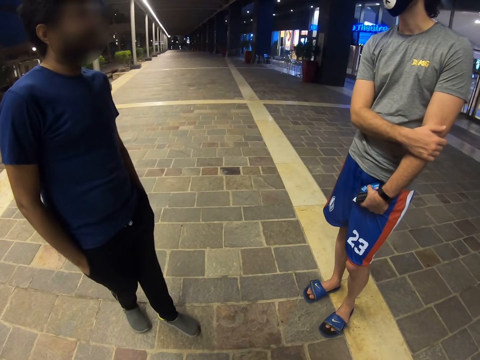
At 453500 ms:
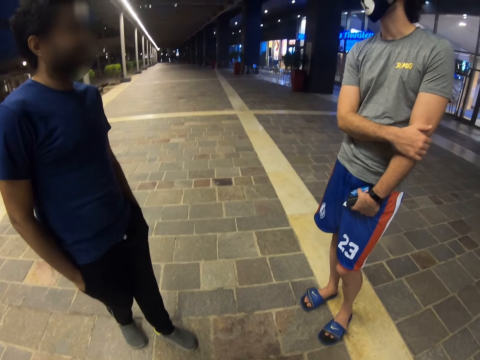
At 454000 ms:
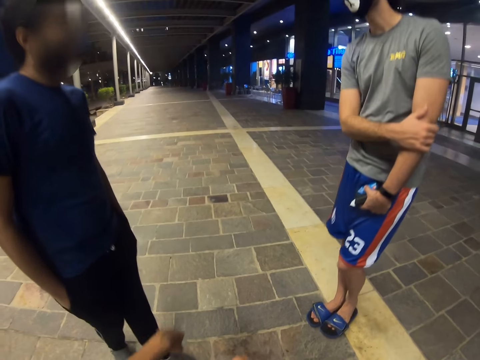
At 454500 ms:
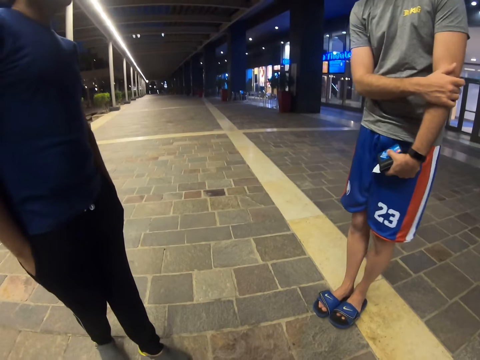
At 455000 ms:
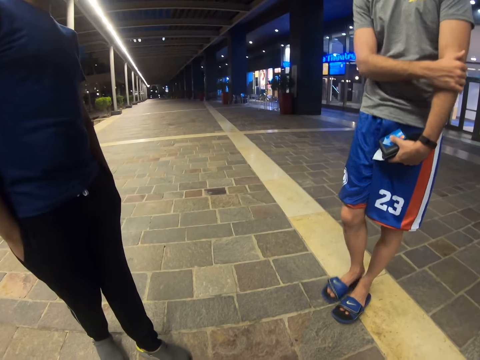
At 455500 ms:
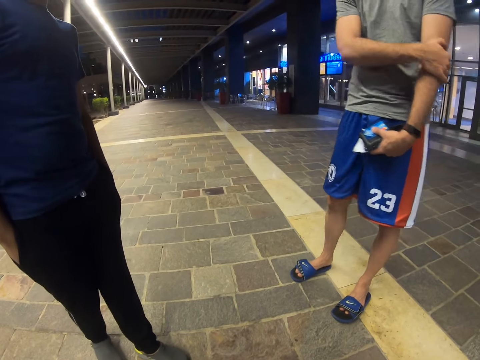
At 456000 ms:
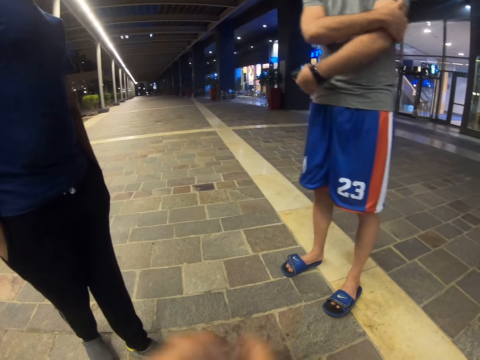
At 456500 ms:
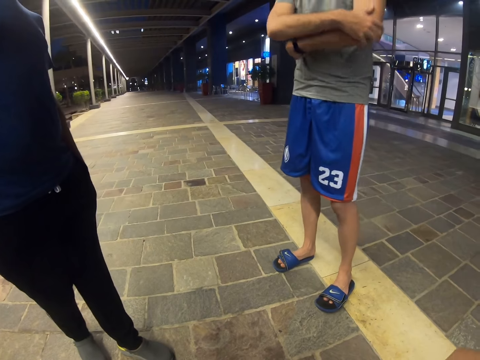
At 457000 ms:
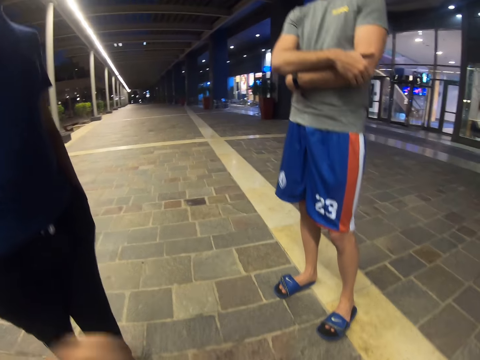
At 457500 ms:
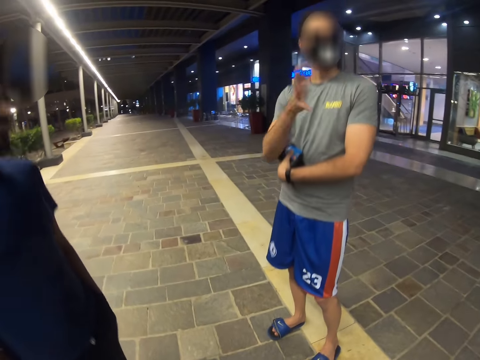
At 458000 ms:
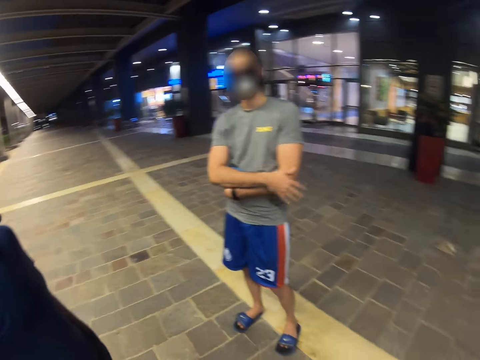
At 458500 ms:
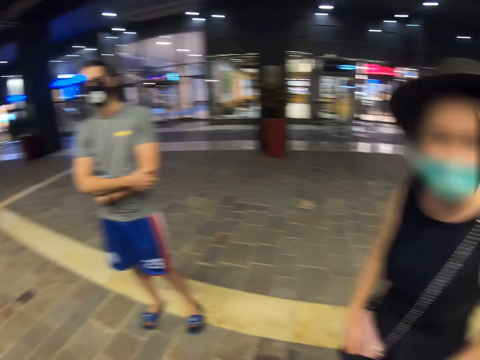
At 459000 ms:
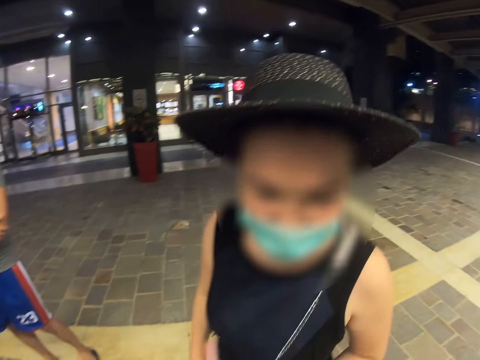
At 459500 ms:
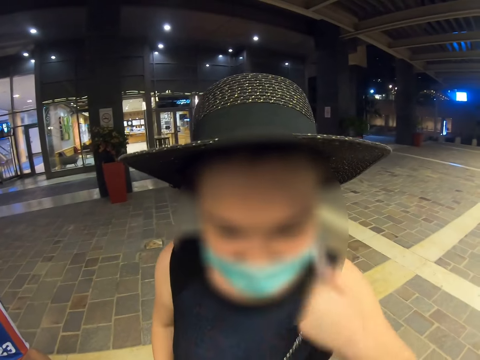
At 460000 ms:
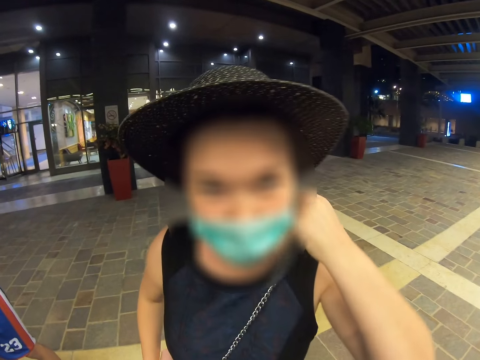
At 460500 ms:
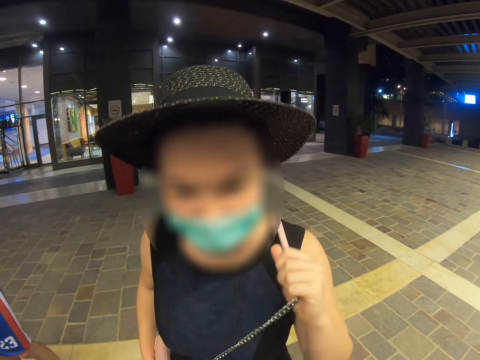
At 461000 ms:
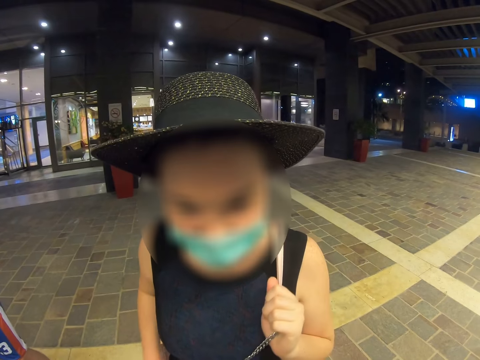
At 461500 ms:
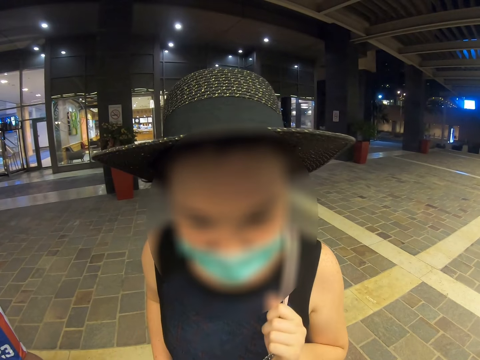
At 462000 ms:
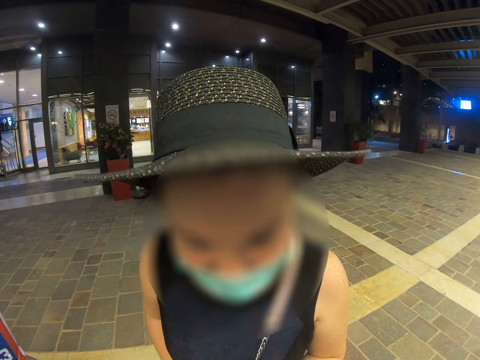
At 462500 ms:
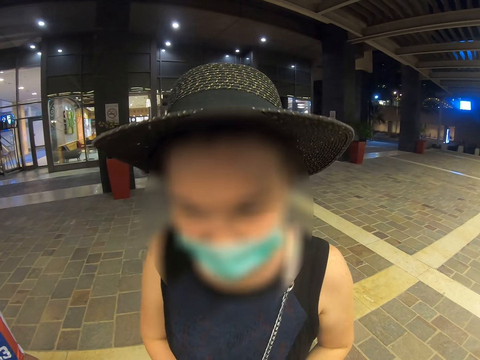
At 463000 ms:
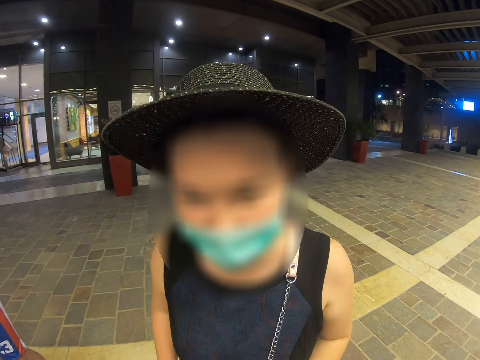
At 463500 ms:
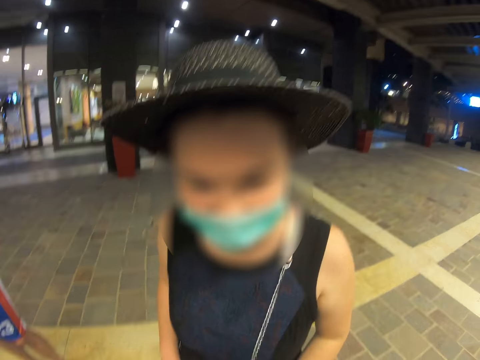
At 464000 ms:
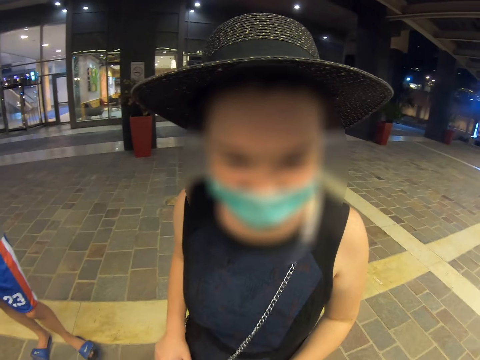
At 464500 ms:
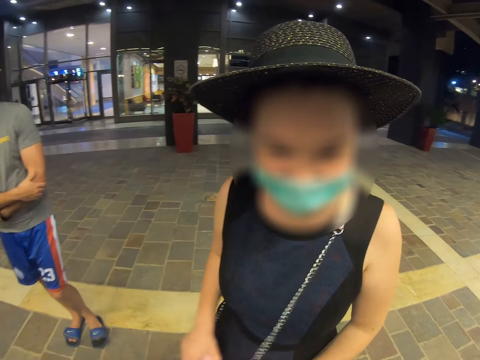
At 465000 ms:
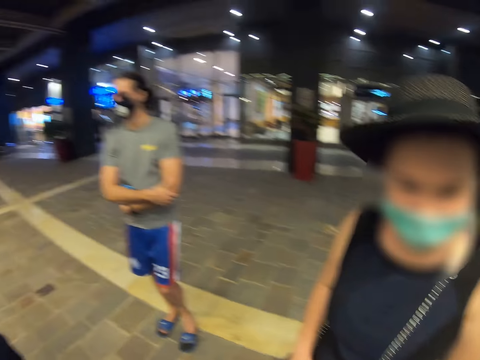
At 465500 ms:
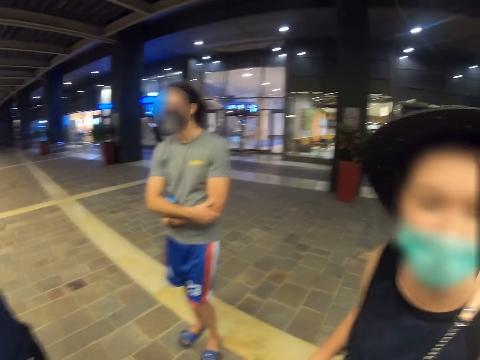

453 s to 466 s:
A man speaks with another man and a third man. A woman speaks with the third man.

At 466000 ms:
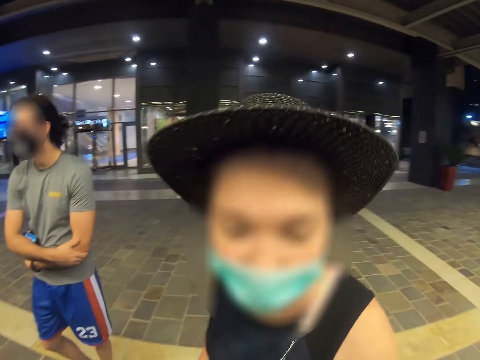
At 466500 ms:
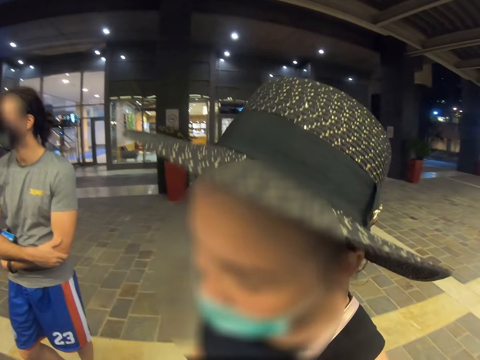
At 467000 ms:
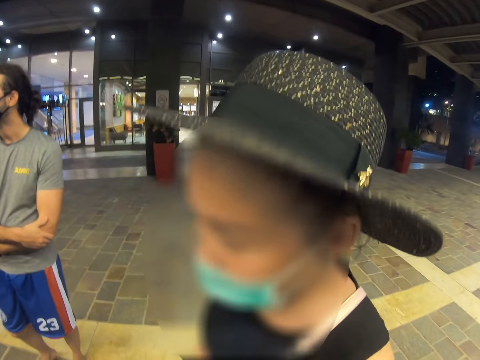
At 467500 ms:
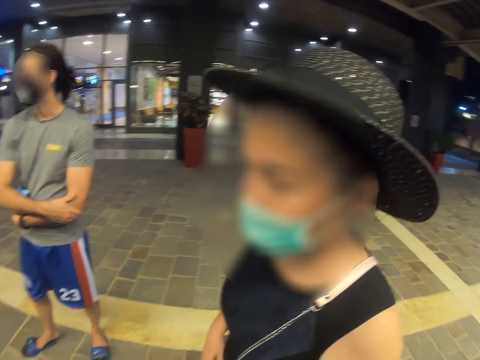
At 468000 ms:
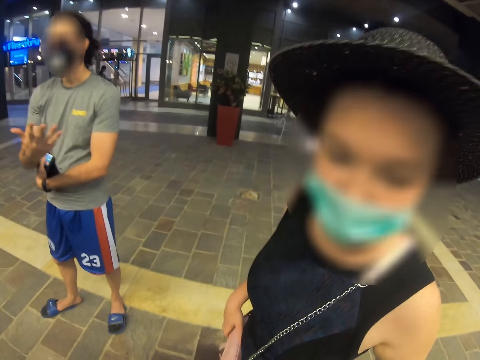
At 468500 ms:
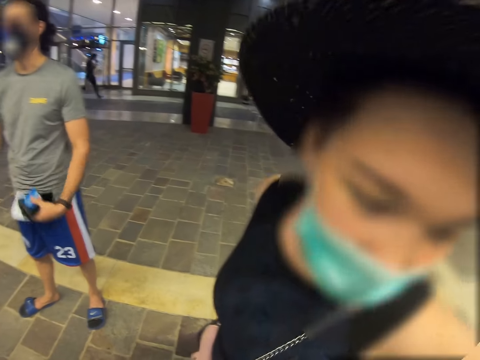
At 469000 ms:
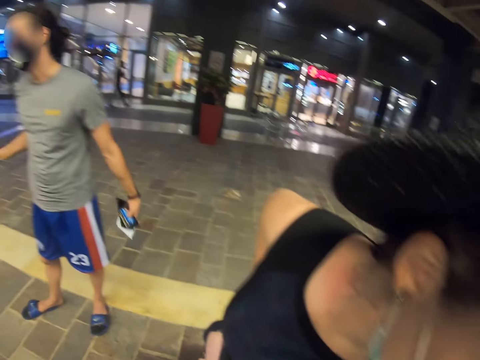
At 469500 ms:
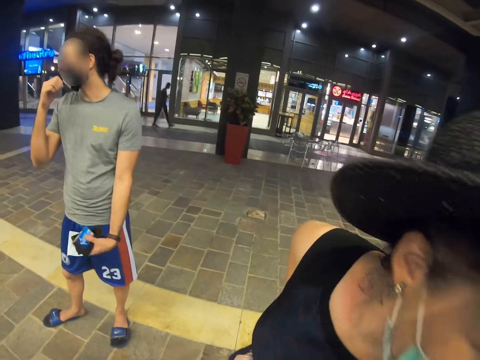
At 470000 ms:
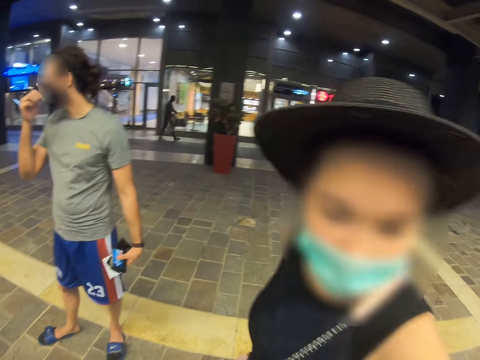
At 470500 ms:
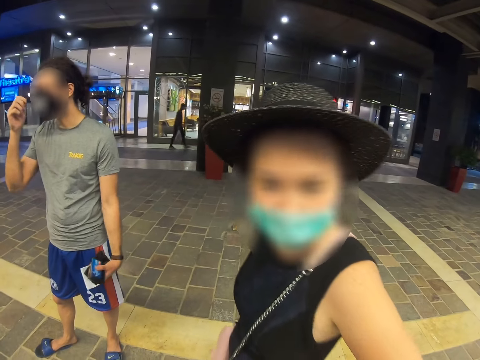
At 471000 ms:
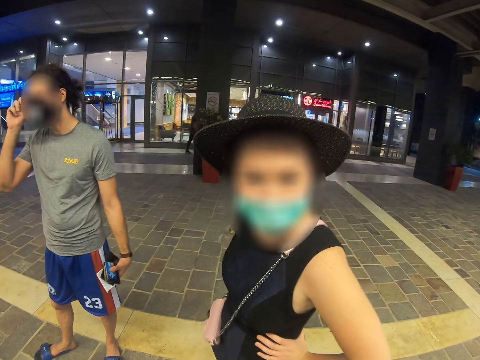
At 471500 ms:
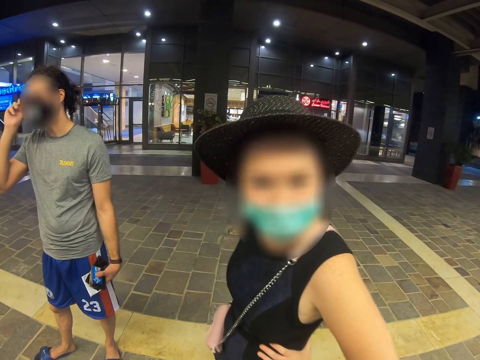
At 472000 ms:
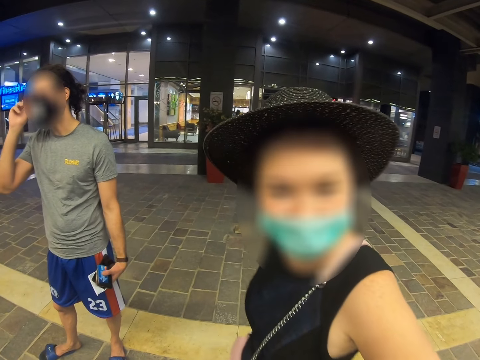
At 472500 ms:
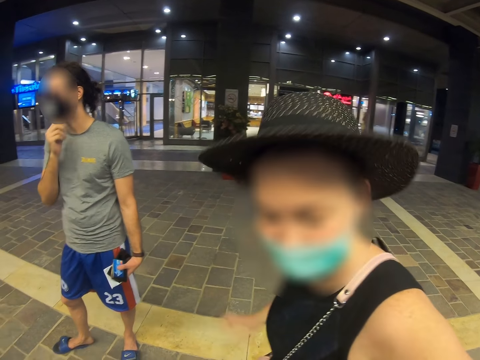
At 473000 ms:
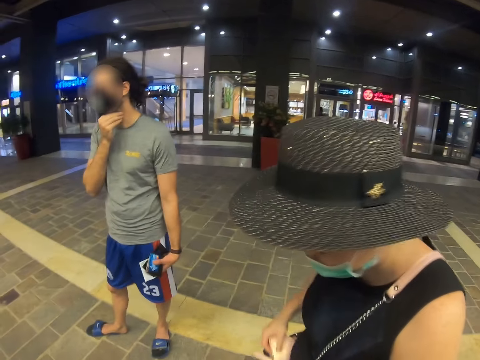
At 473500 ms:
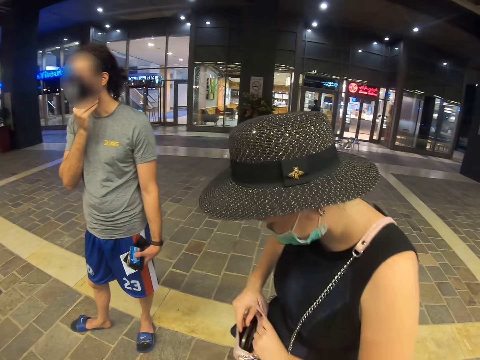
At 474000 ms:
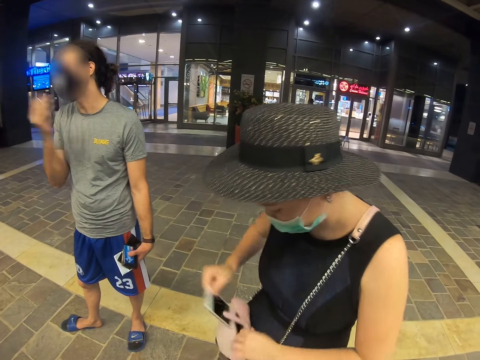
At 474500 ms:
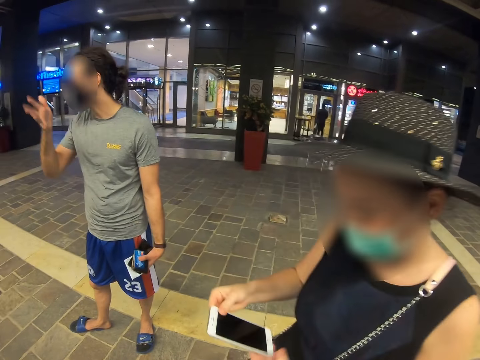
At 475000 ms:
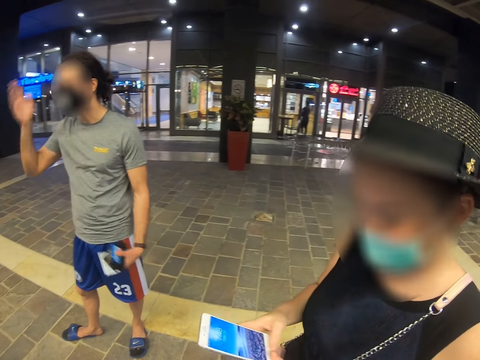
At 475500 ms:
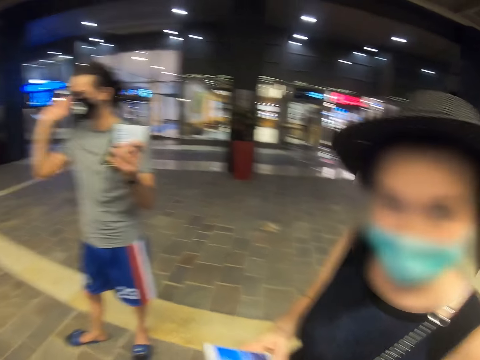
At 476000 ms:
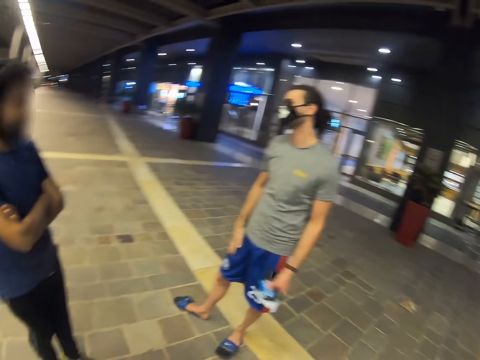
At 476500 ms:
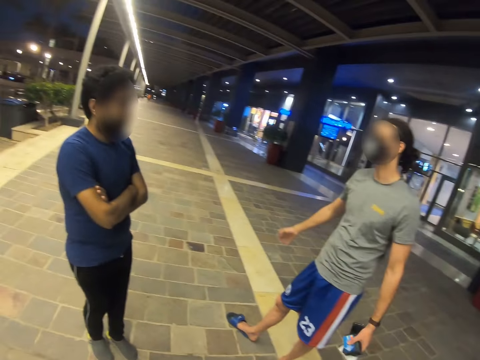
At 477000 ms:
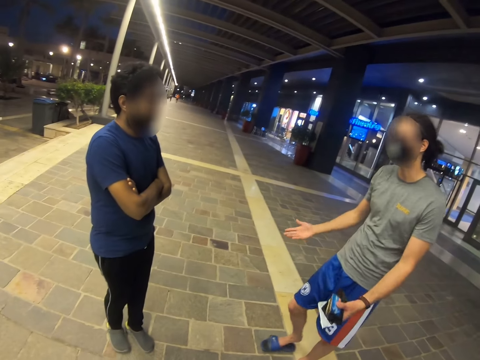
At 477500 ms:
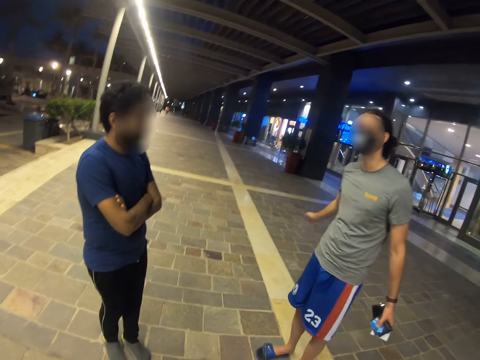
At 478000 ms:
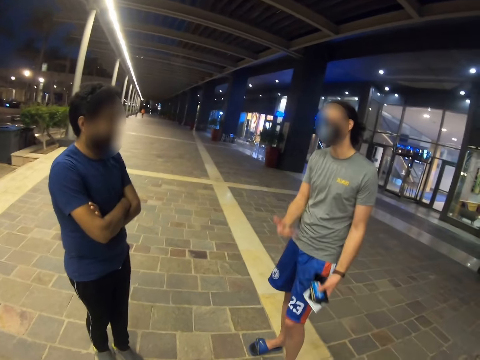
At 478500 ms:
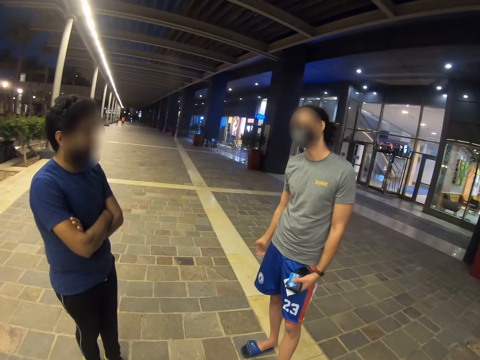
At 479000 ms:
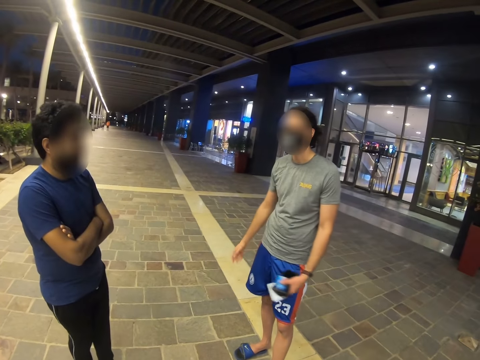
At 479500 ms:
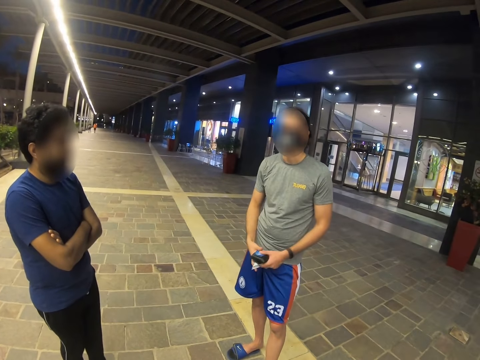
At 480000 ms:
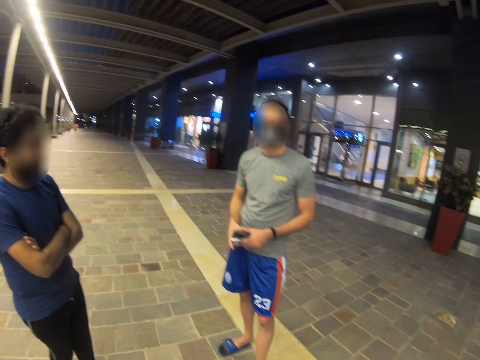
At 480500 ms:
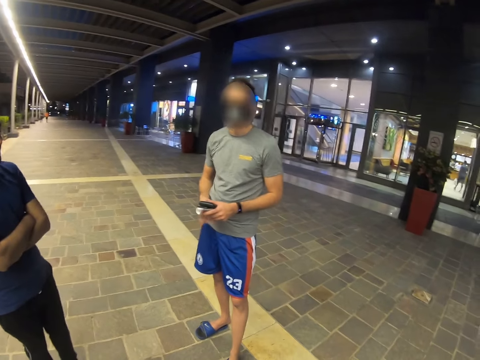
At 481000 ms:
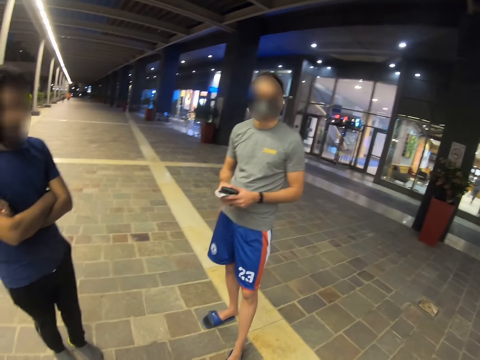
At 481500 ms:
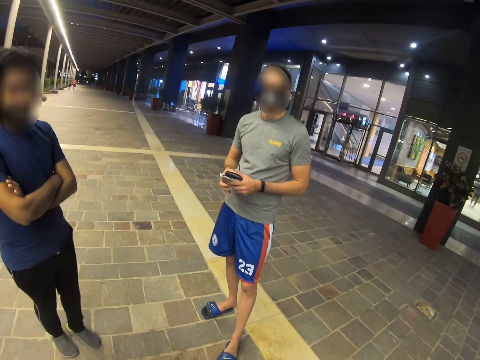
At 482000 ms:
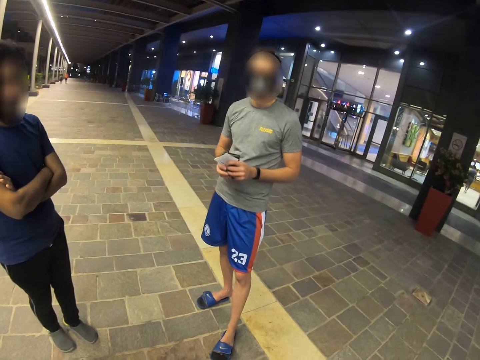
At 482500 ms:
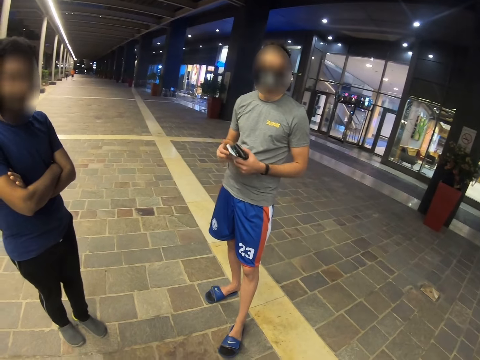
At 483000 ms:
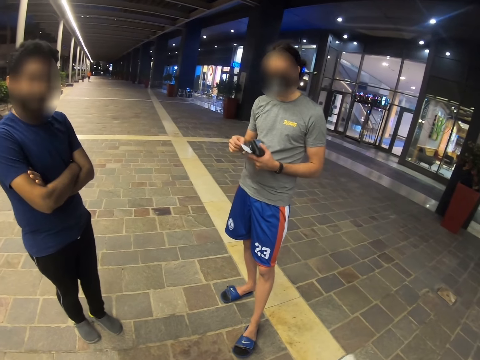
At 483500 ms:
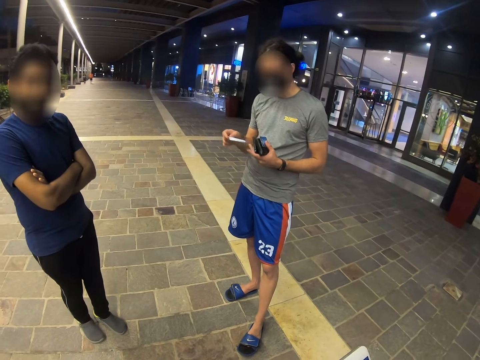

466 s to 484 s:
A man swings a hand. A woman removes her phone from her sling bag. Another man speaks with a different man. The first man swings a hand.
